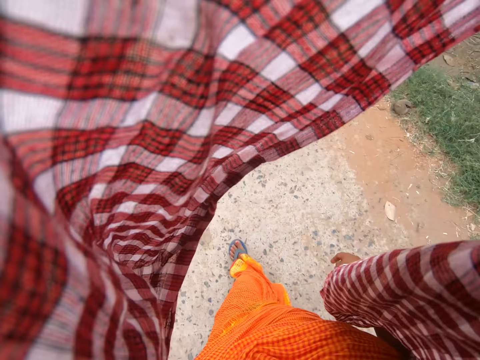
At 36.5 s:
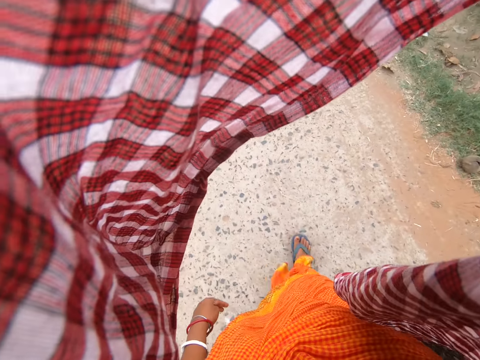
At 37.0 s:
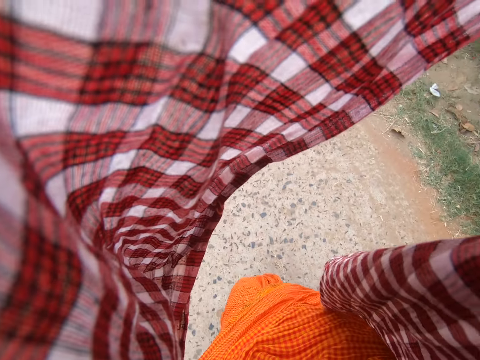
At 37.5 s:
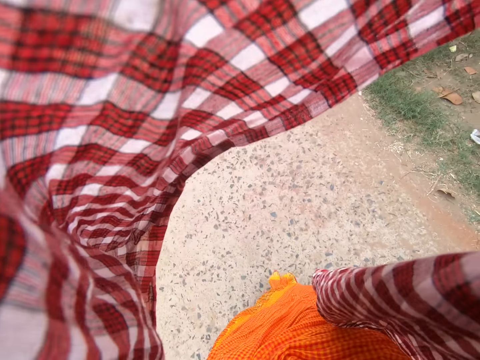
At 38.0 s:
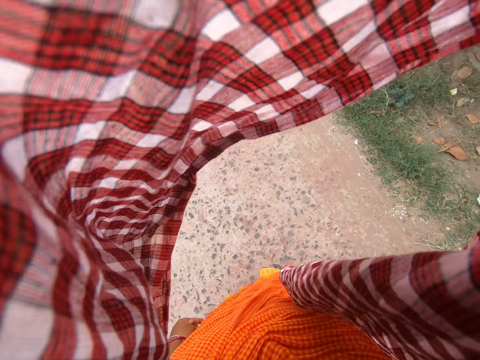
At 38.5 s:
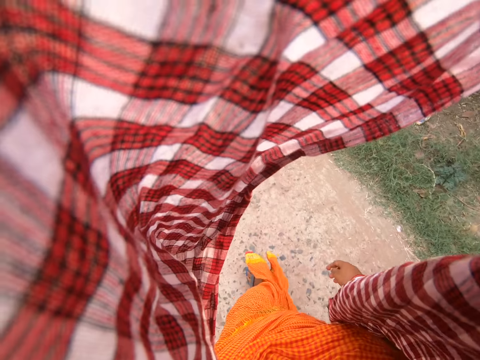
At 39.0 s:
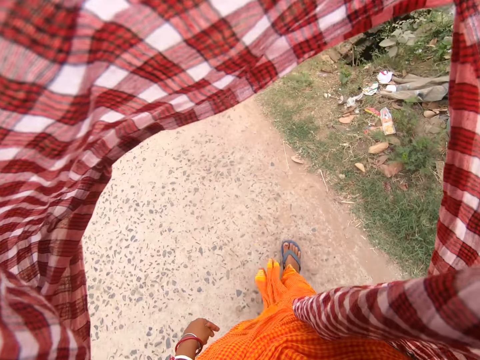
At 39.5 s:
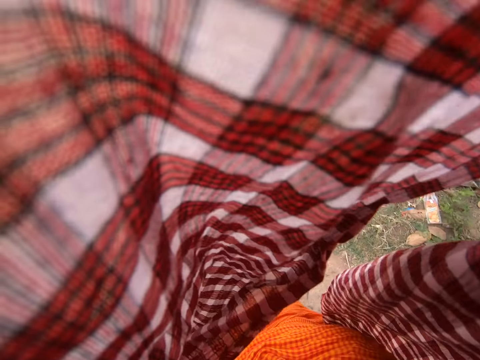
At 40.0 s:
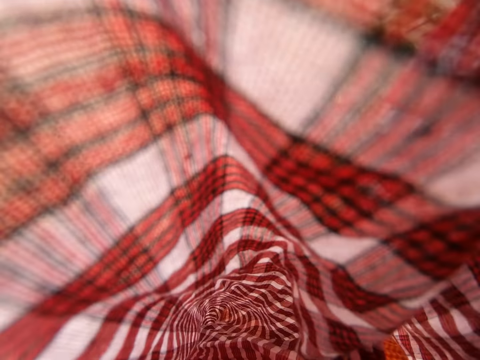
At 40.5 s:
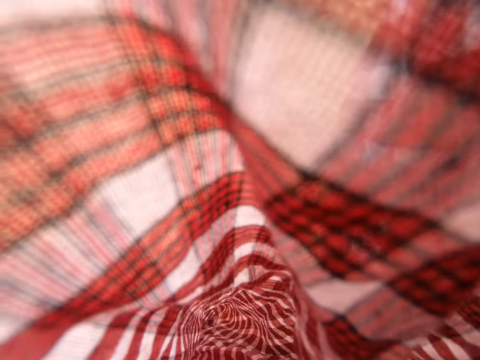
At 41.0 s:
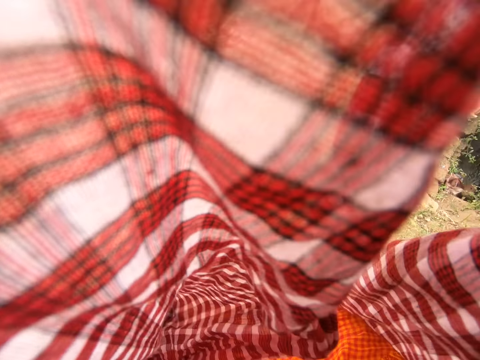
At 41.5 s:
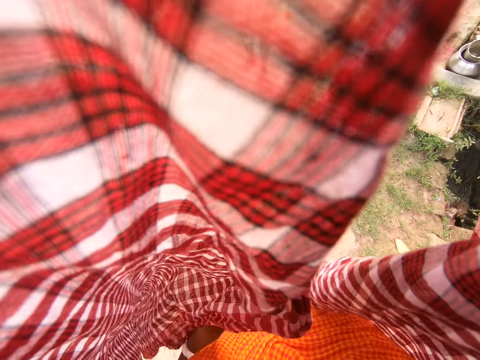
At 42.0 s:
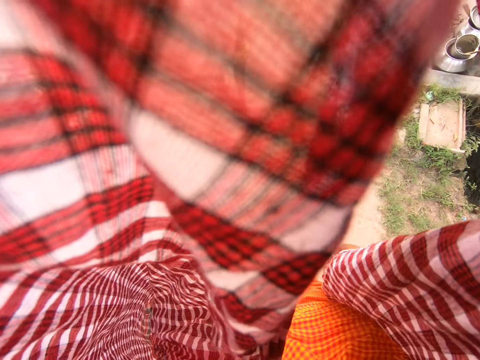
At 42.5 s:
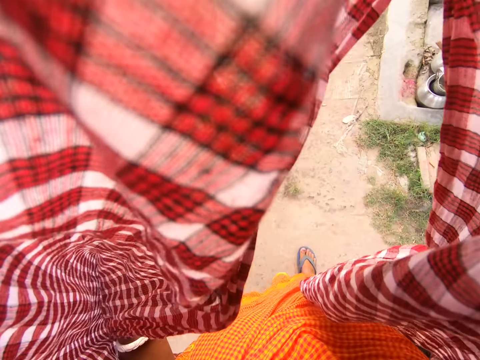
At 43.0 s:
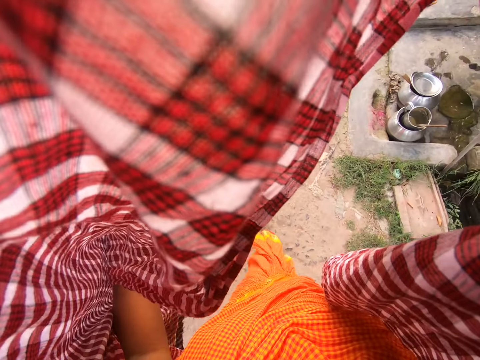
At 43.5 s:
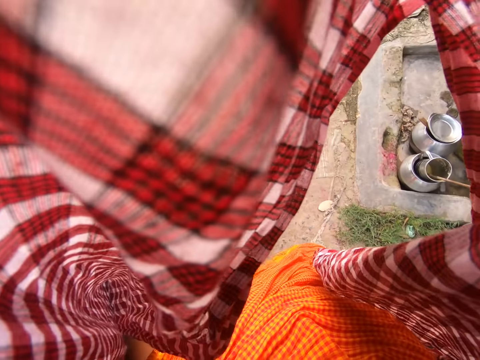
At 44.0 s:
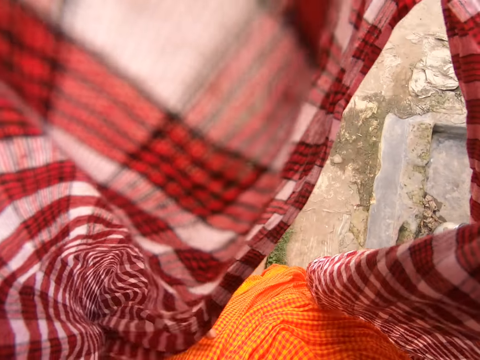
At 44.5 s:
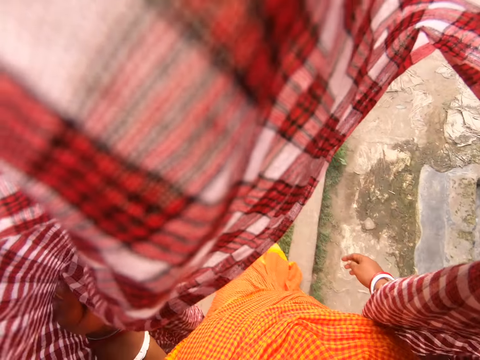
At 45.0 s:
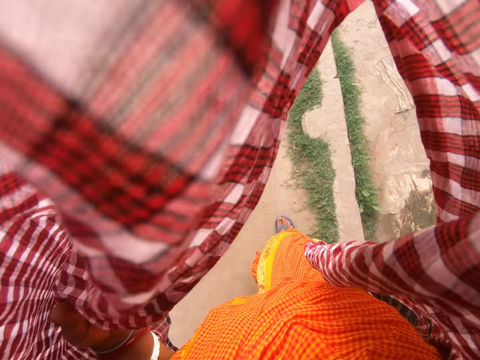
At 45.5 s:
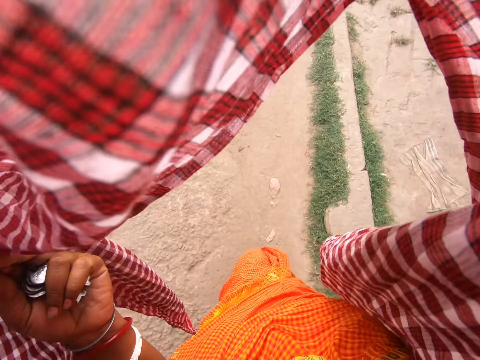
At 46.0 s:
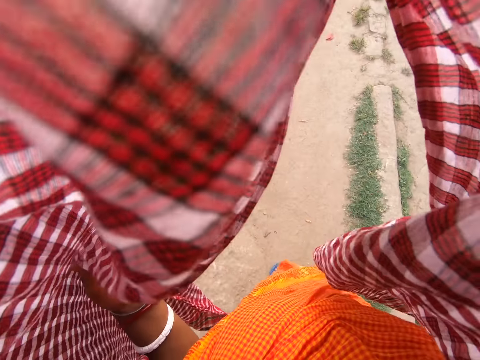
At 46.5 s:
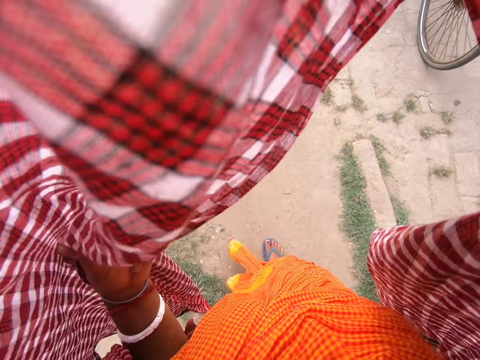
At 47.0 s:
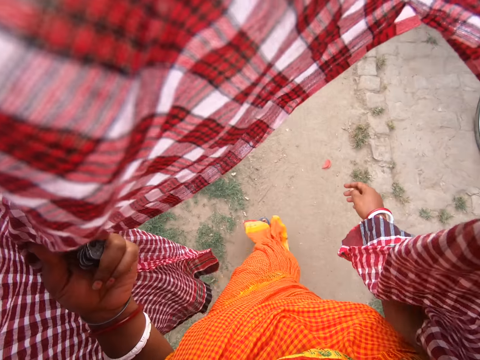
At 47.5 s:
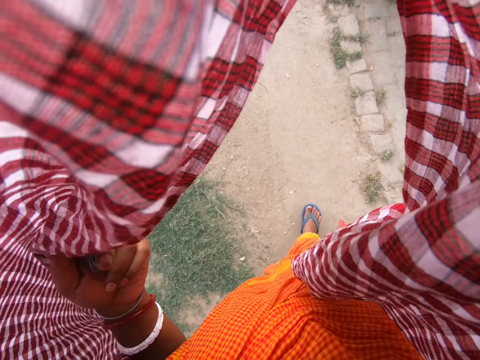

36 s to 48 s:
The camera wearer looks at the cloth. She walks around. She holds the shawl with her left hand and walks outside the house.

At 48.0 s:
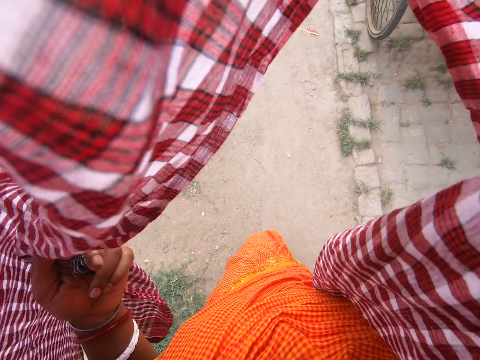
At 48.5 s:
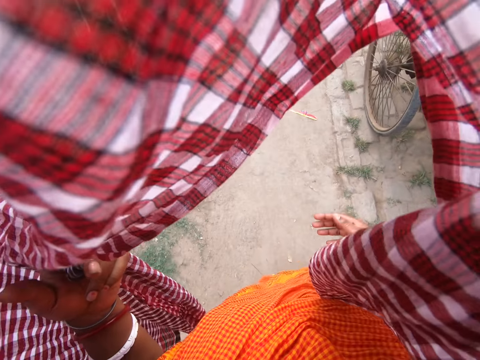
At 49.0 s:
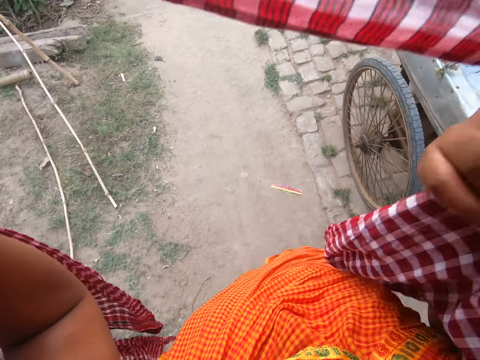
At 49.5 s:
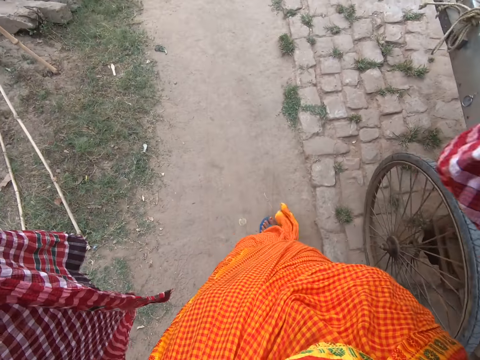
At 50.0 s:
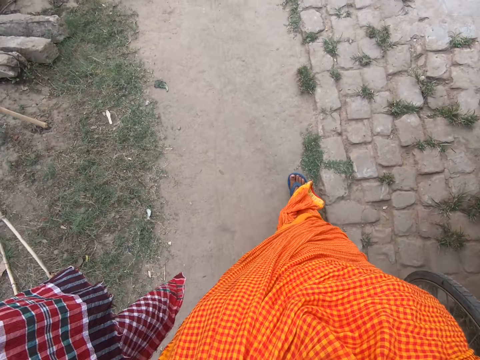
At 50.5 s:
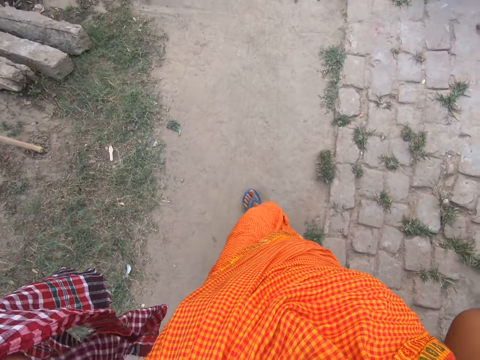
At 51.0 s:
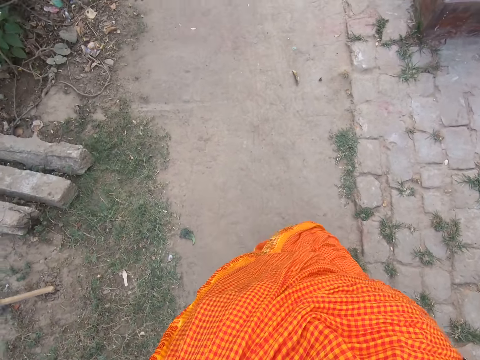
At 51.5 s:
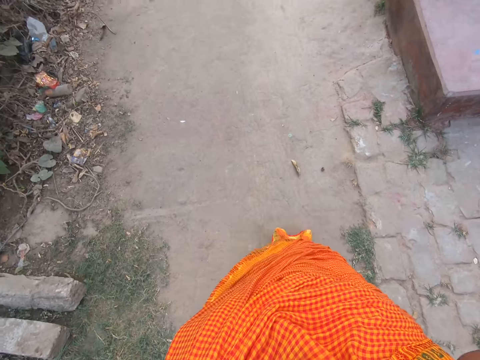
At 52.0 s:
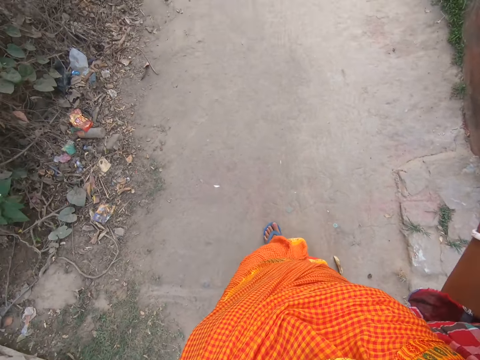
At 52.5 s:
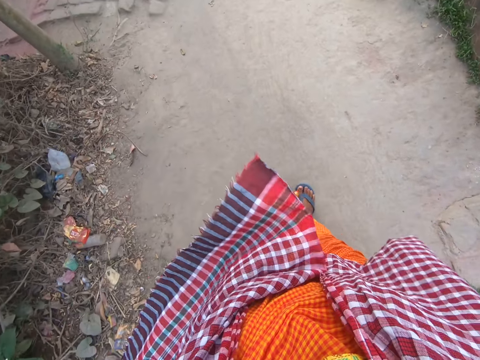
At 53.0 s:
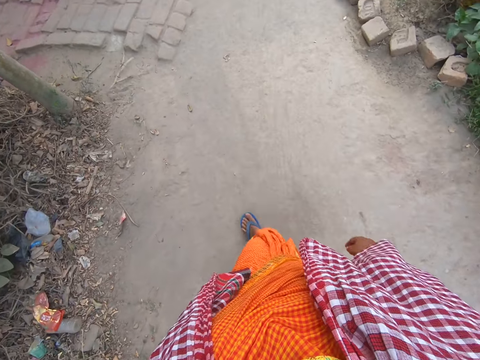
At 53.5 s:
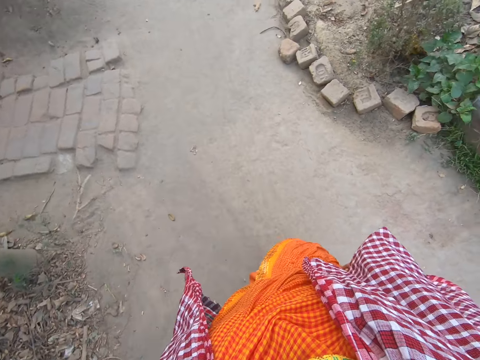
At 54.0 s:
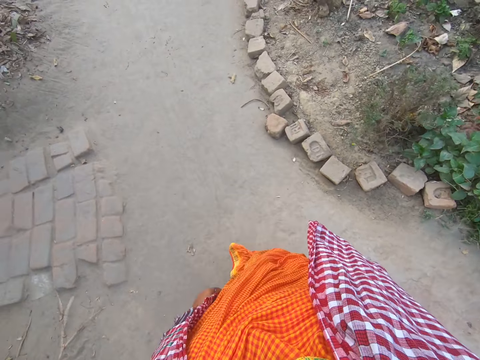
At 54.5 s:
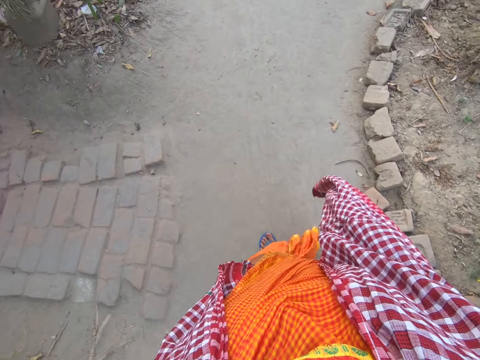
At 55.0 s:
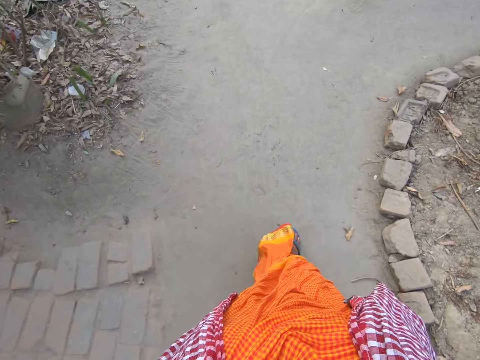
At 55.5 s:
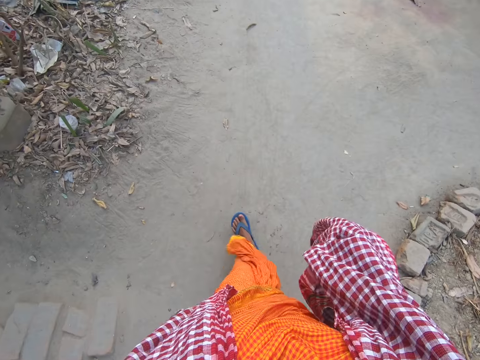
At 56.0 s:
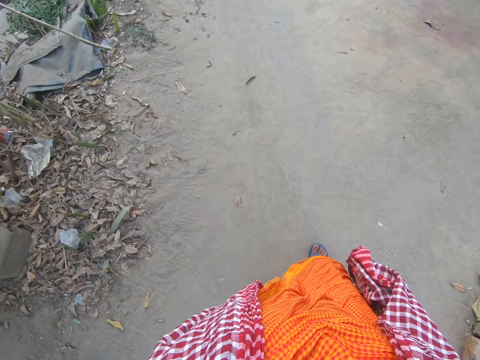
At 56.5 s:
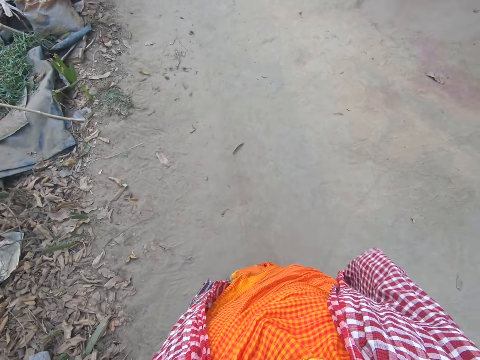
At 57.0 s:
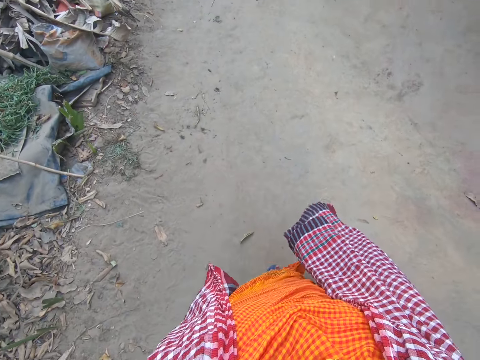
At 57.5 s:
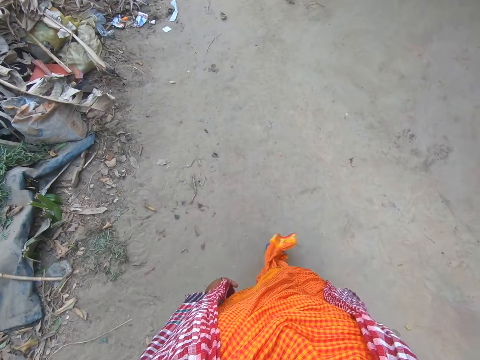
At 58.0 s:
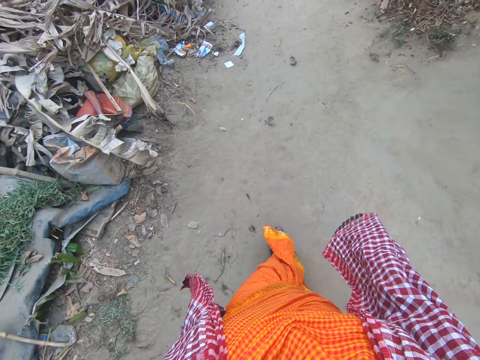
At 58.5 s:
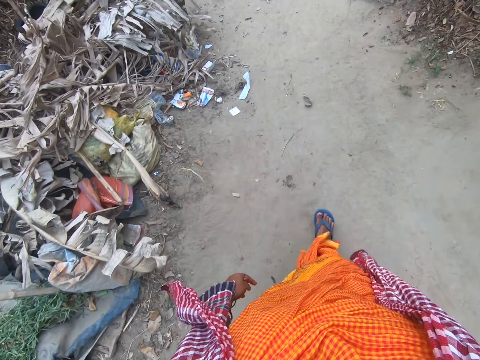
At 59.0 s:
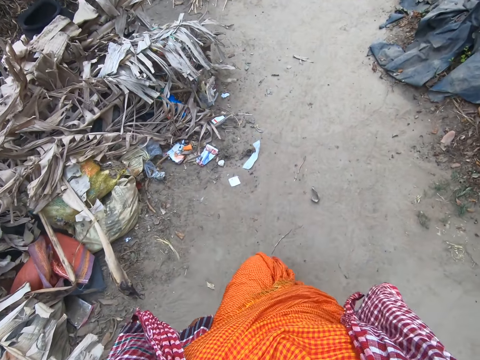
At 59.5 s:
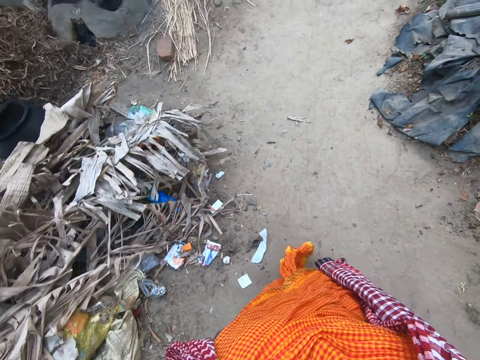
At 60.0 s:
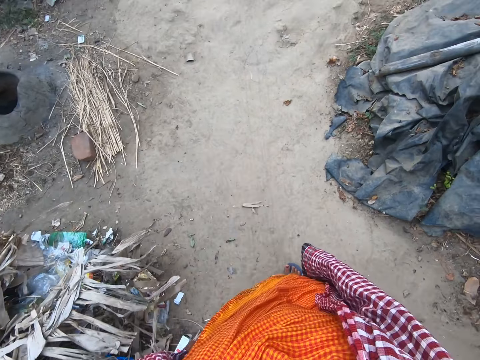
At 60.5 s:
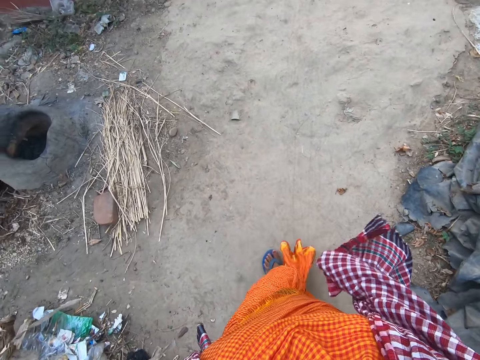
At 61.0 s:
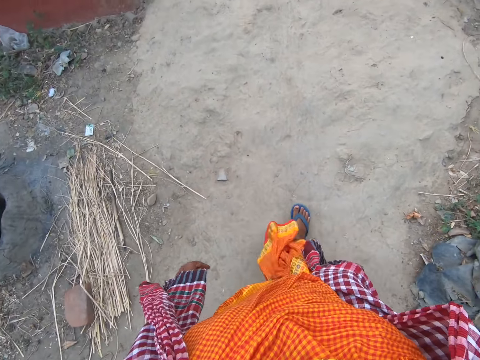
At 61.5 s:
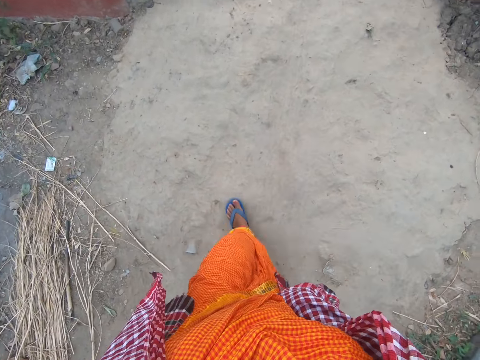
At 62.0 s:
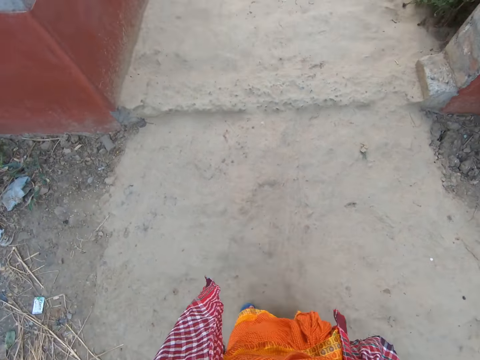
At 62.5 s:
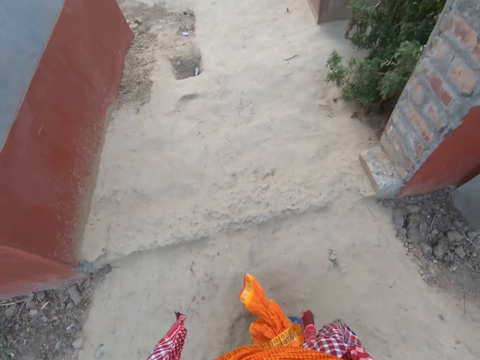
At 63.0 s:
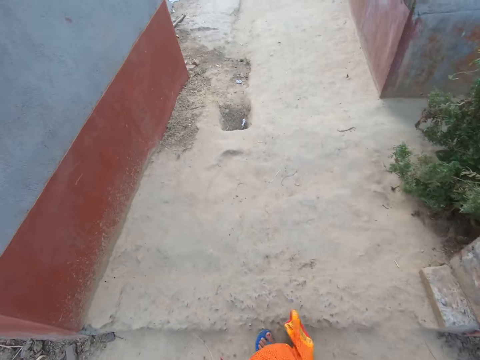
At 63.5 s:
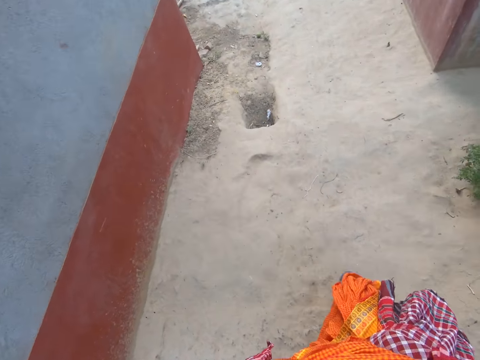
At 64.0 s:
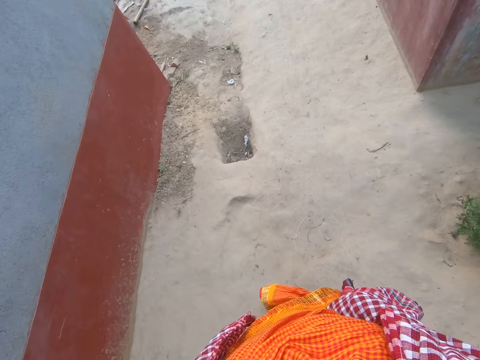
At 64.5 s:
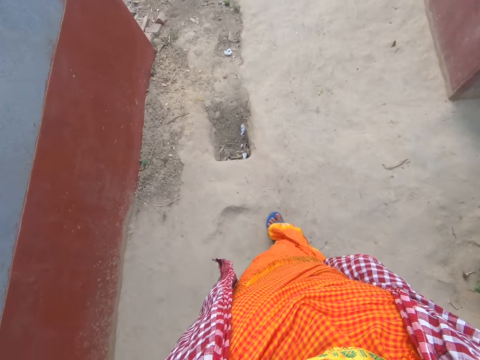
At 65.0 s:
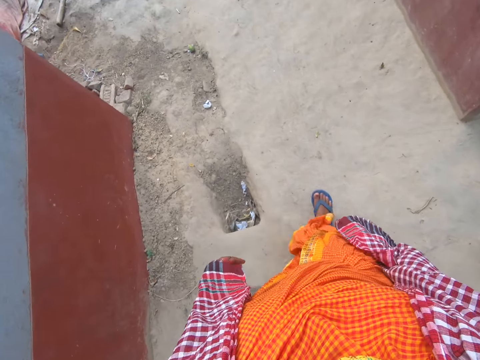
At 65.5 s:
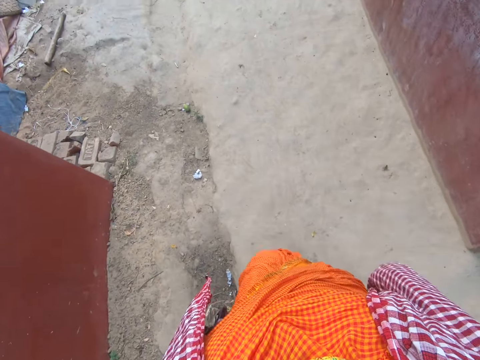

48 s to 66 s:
The camera wearer holds the shawl with her right hand. She pulls the cloth. She walks outside the house. She lowers the shawl. She walks outside the house.
